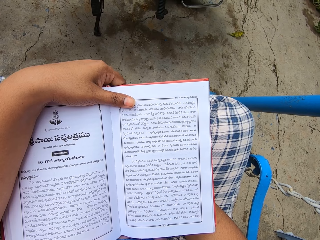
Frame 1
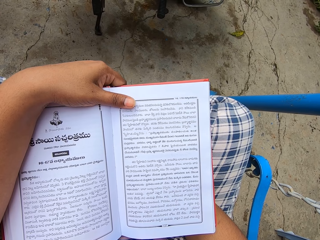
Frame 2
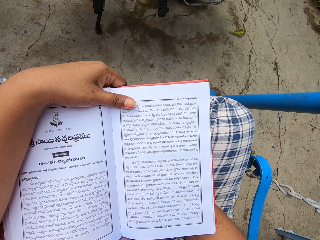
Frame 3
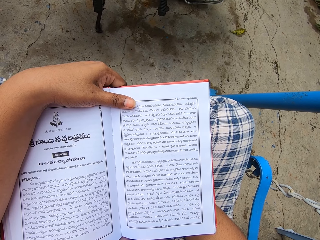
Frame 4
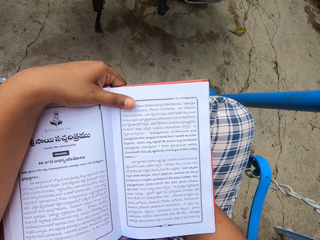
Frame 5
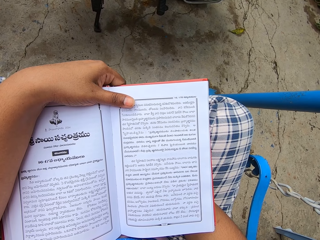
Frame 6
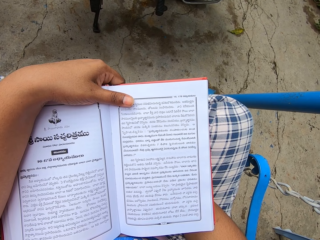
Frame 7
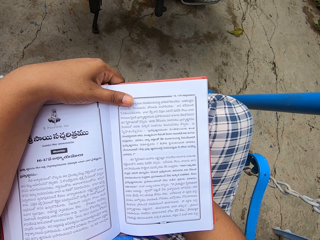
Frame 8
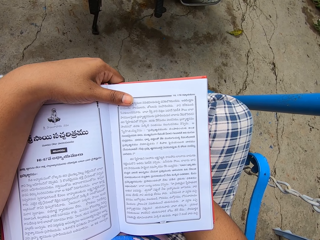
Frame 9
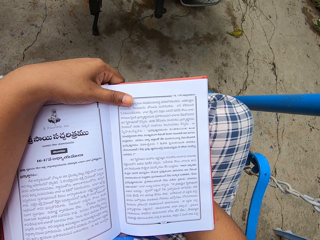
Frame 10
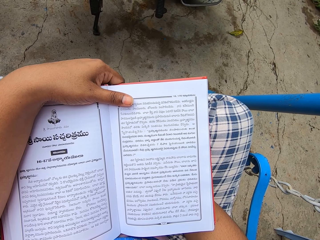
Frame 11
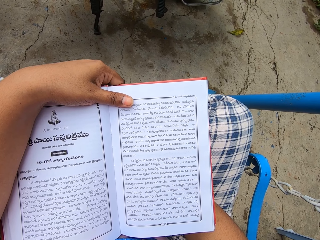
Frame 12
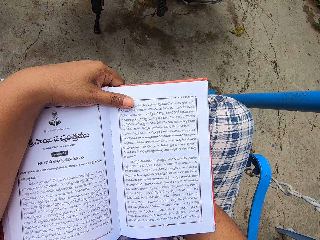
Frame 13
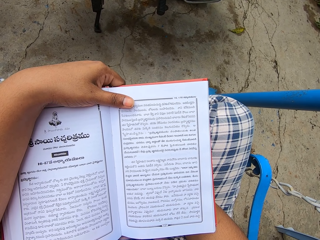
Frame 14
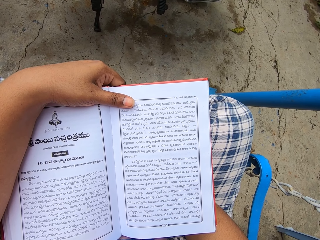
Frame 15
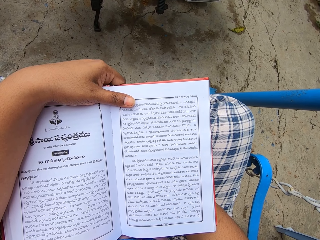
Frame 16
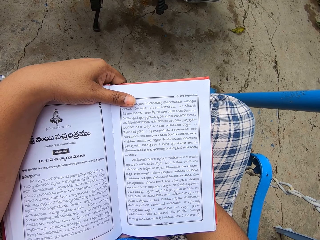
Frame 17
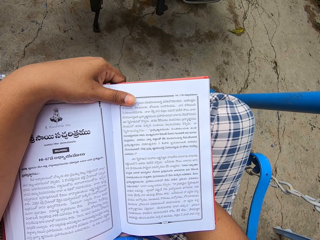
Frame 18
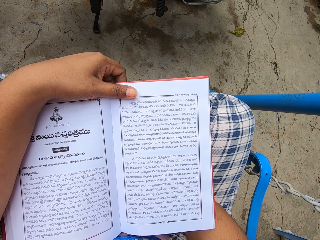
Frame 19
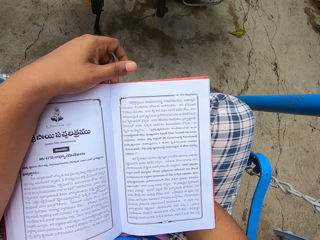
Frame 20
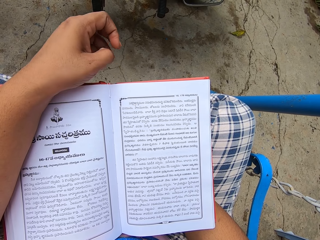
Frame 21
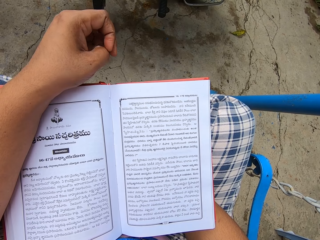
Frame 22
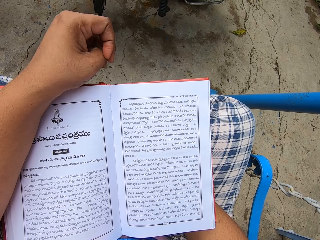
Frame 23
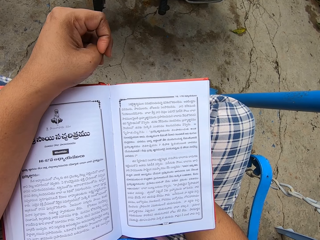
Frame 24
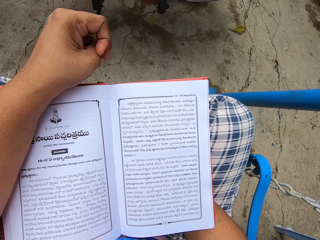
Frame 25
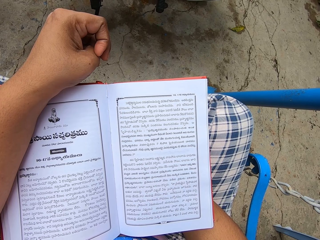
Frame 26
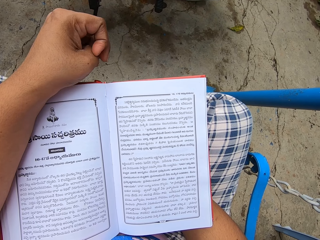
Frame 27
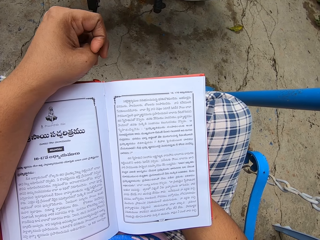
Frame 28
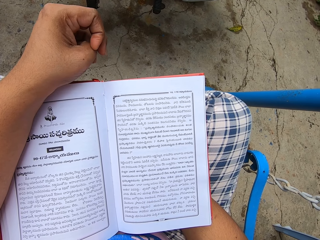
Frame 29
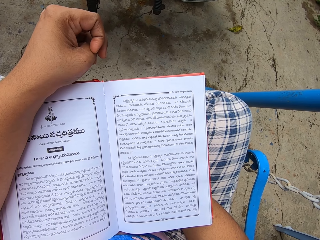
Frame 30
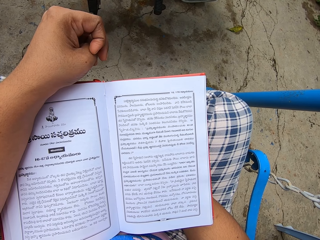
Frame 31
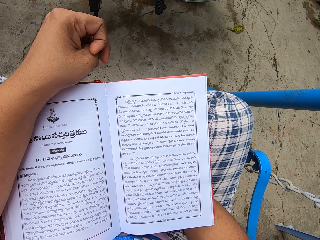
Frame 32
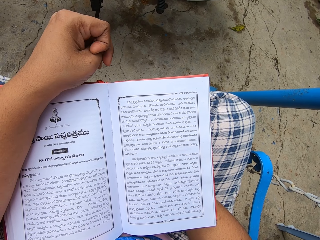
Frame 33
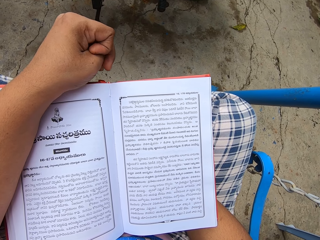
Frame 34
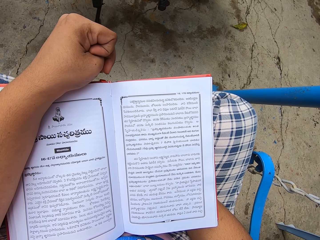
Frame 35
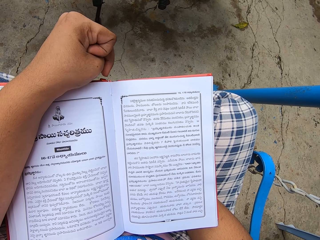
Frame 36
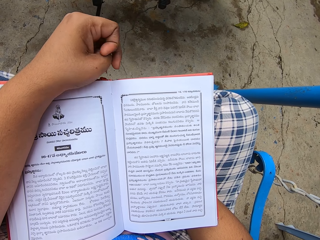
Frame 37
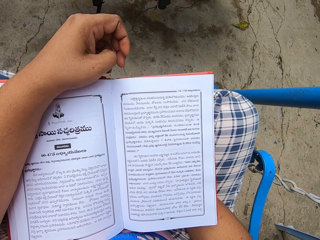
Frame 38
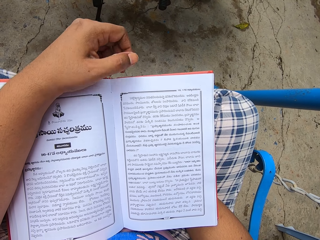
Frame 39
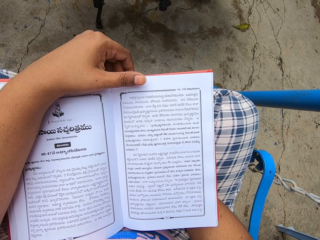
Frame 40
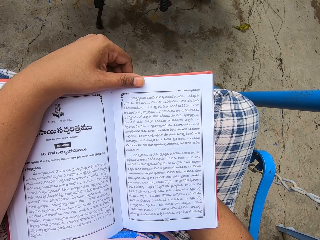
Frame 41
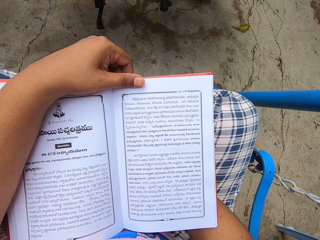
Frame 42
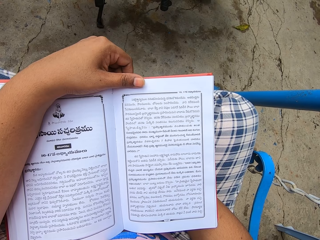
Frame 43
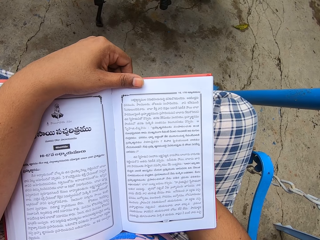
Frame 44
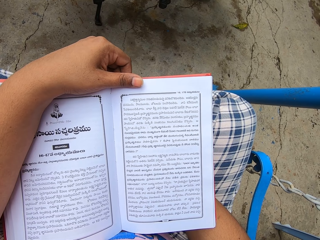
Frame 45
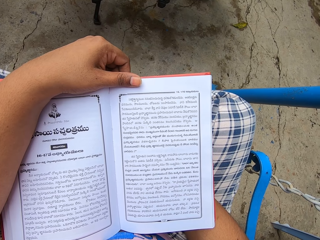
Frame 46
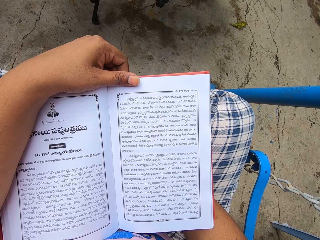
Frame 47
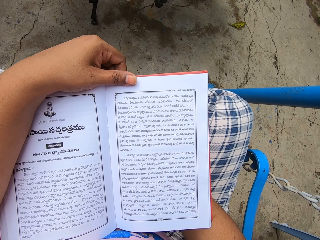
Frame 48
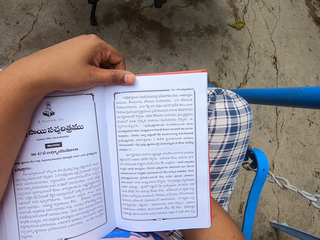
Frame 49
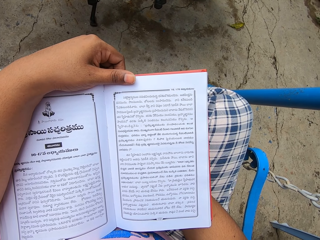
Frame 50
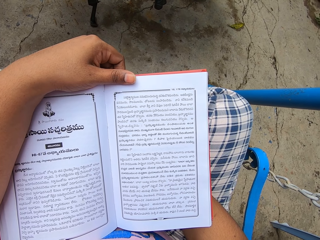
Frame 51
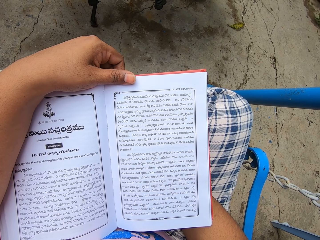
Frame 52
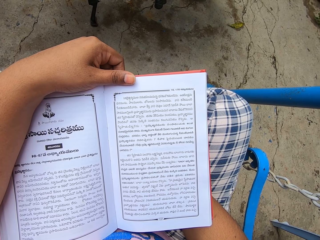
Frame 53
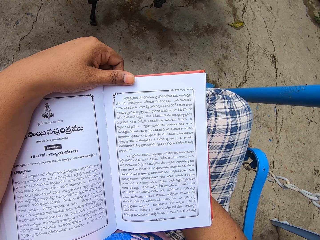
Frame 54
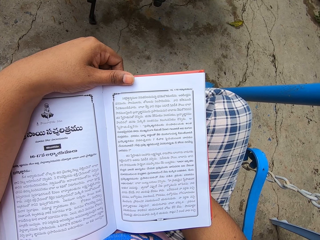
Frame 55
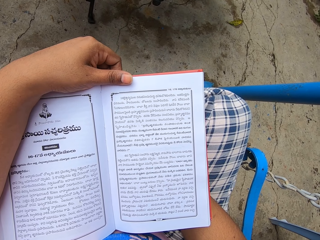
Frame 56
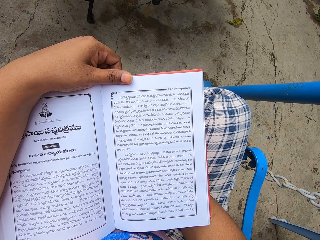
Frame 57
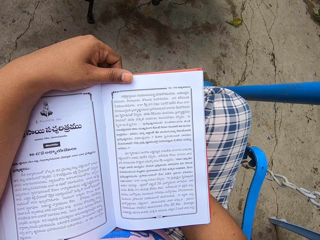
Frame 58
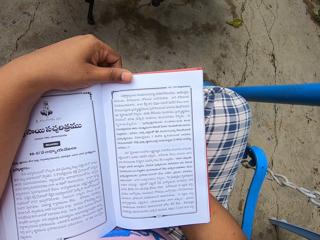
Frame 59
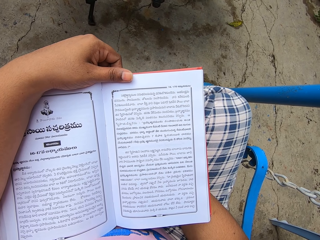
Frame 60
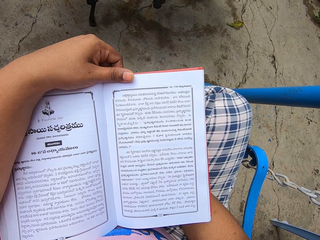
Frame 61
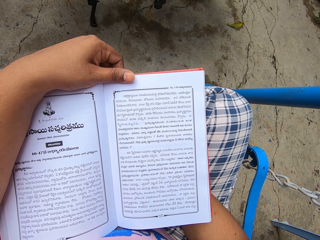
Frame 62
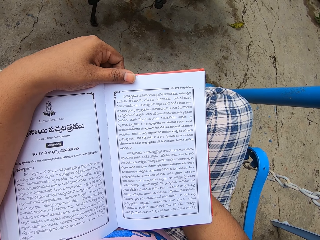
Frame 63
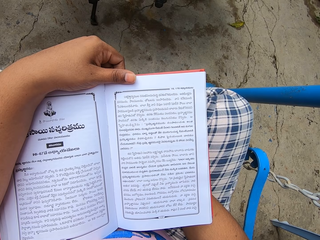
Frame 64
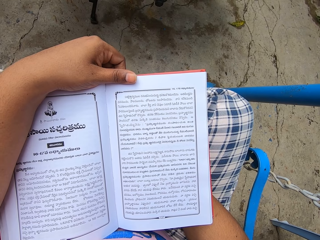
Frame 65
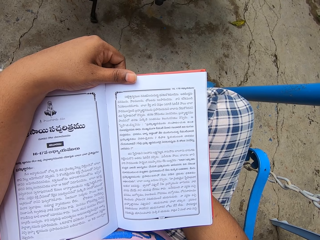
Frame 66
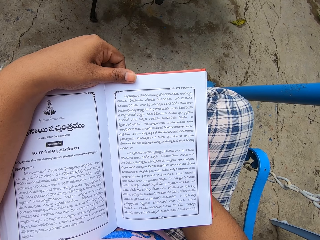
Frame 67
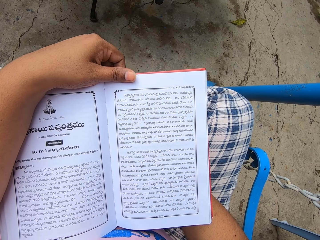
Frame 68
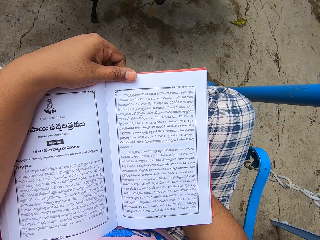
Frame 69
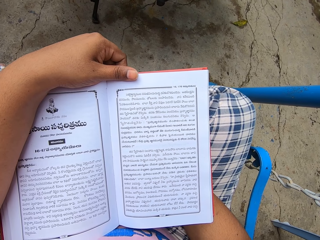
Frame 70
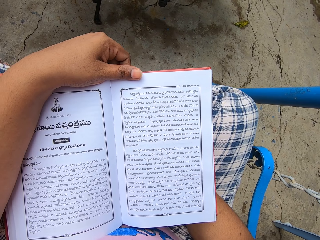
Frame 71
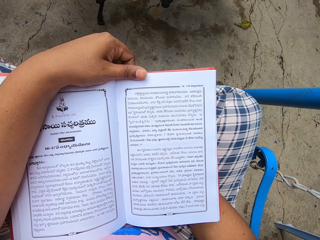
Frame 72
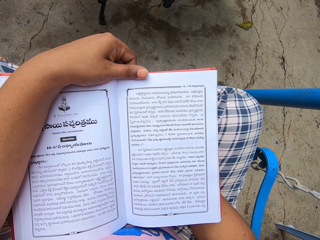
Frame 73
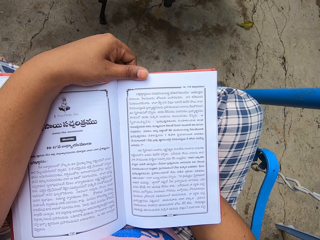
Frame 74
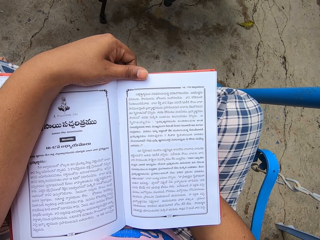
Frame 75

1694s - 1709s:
The camera wearer reads the book. They remove the hand from the book. They hold the book with the left hand. They read the book.

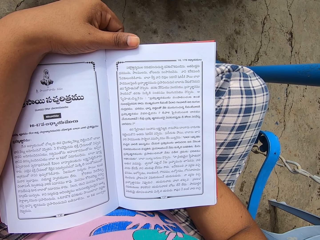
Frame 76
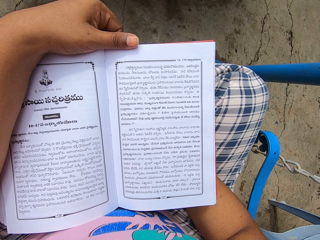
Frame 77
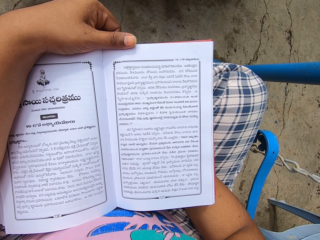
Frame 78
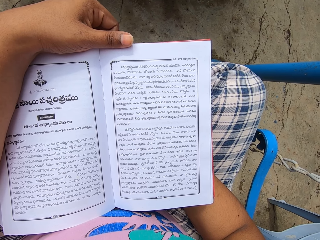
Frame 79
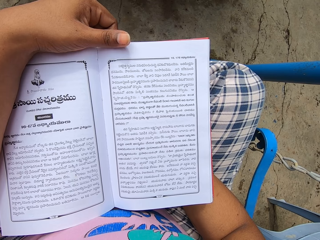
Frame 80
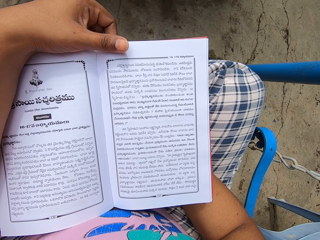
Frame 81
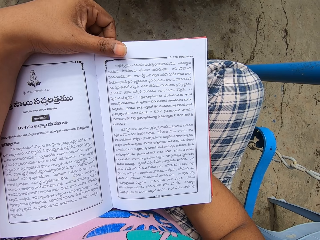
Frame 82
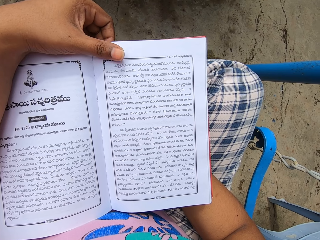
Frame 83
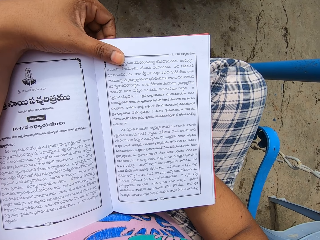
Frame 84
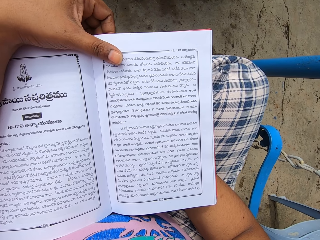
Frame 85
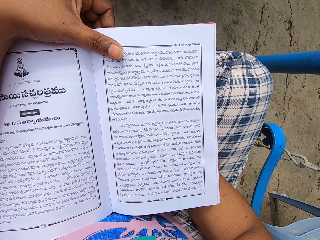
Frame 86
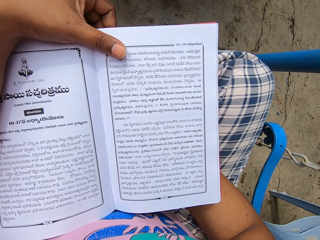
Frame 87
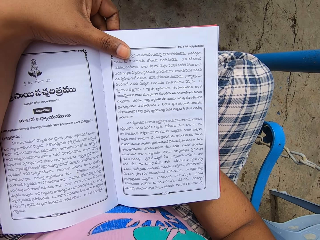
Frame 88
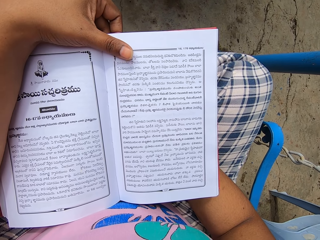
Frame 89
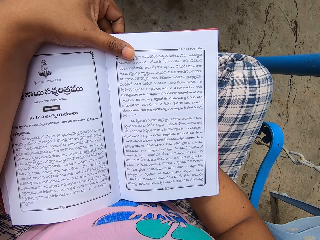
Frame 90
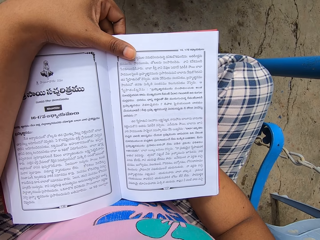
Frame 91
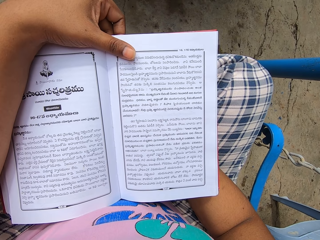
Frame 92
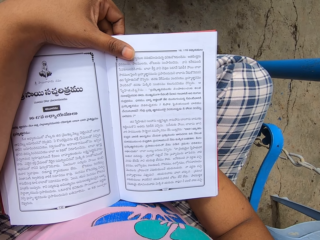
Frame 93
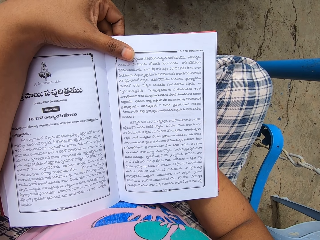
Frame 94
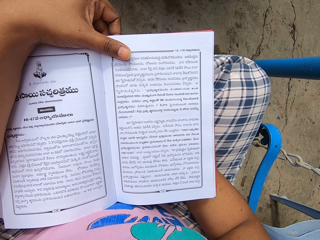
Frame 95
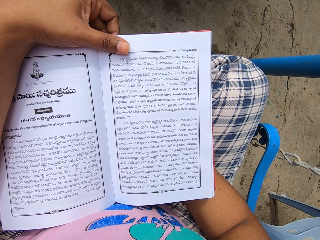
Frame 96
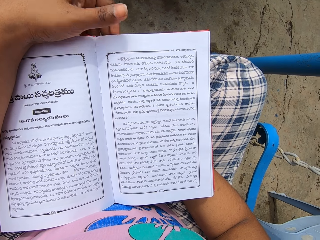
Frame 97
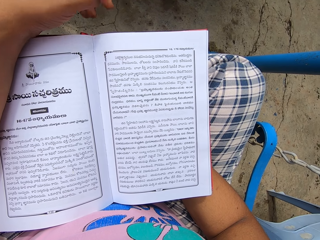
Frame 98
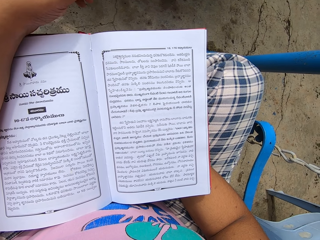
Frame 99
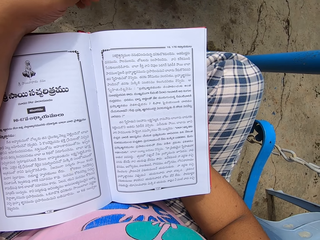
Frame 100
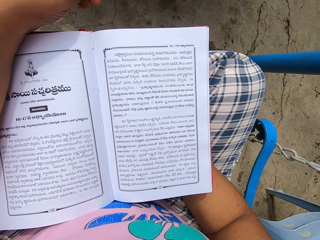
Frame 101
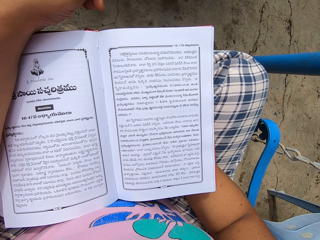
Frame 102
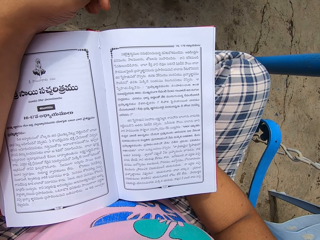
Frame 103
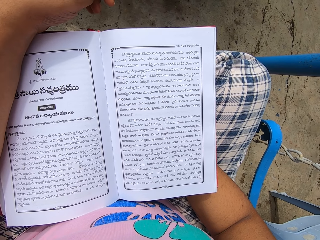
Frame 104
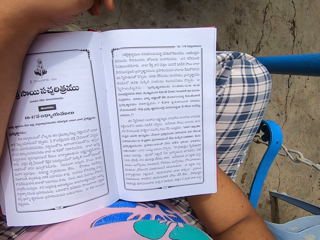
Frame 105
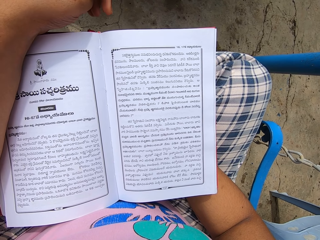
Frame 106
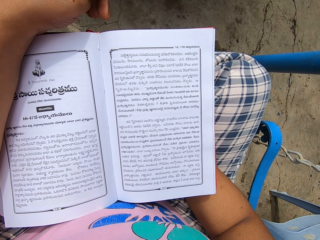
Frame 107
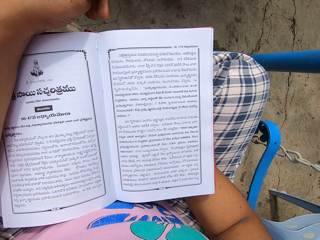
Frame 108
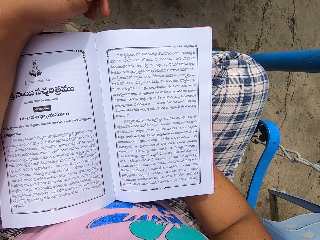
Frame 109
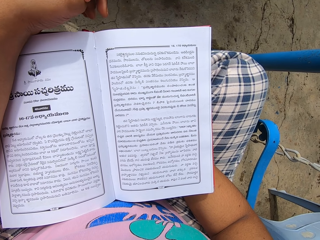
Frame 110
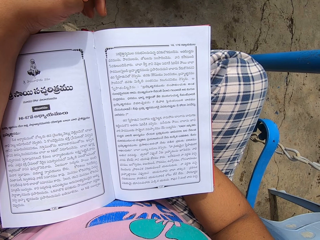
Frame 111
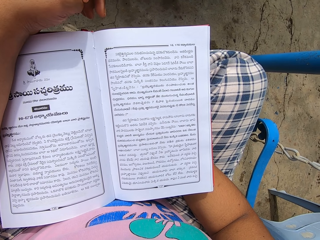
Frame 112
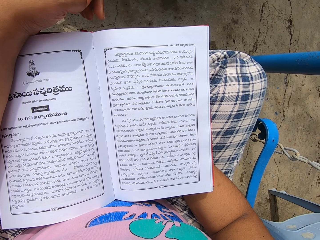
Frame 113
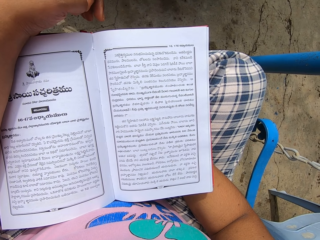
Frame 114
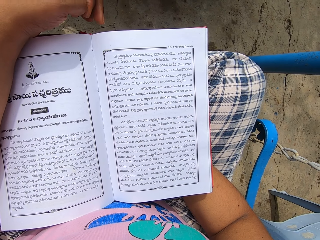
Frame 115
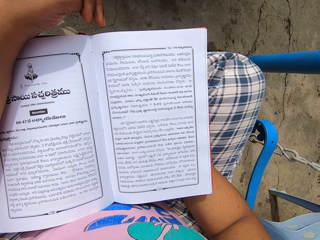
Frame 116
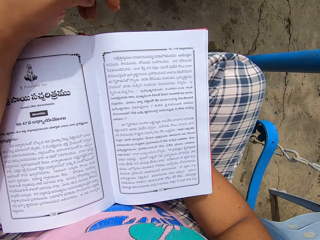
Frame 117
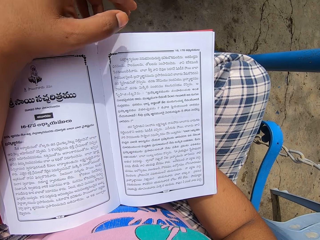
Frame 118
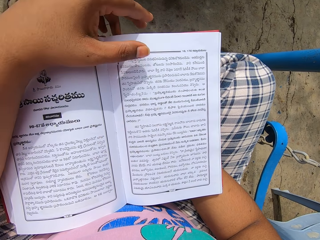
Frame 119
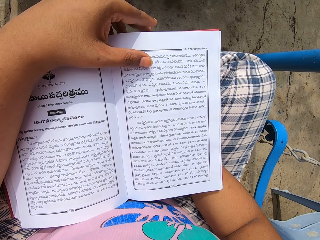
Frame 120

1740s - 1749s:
The camera wearer moves the left thumb on the book. They remove the left thumb from the book. They read the book.
